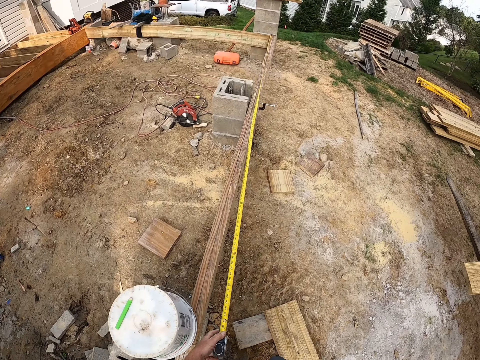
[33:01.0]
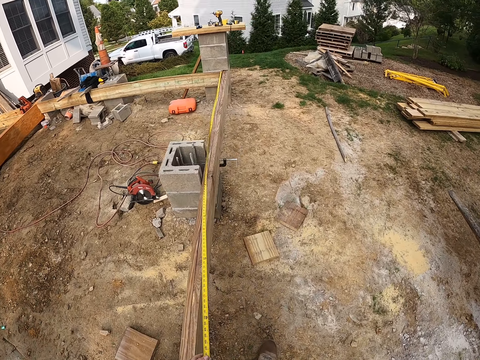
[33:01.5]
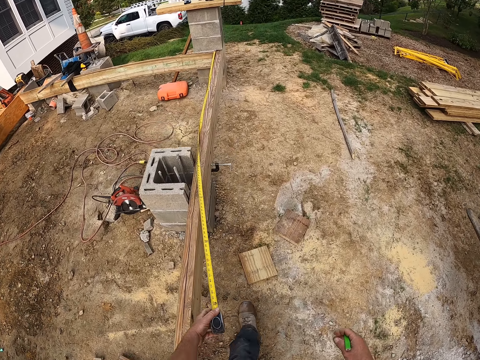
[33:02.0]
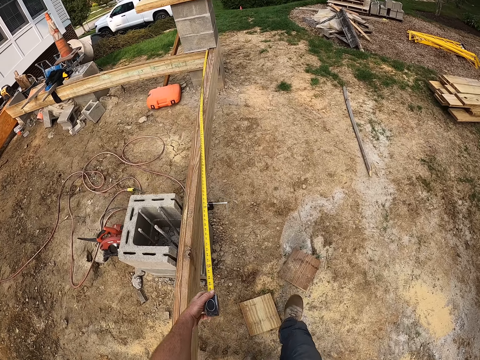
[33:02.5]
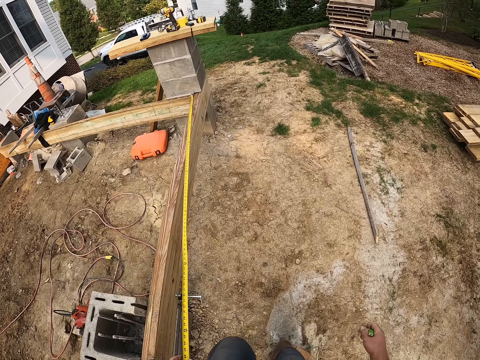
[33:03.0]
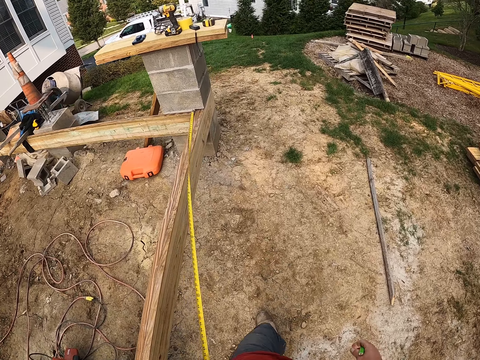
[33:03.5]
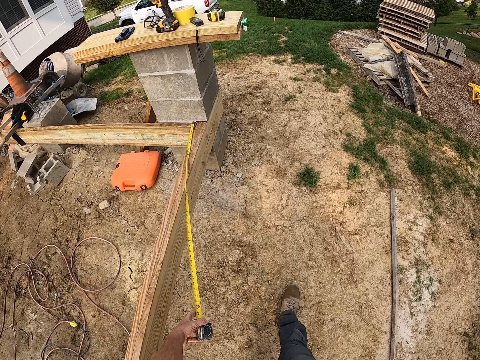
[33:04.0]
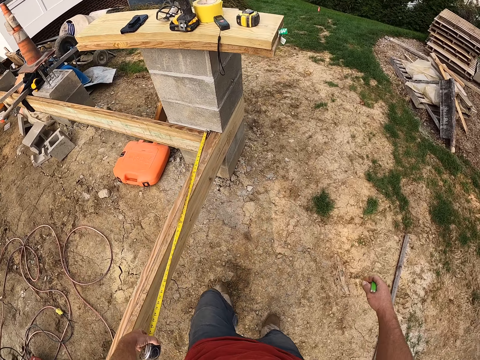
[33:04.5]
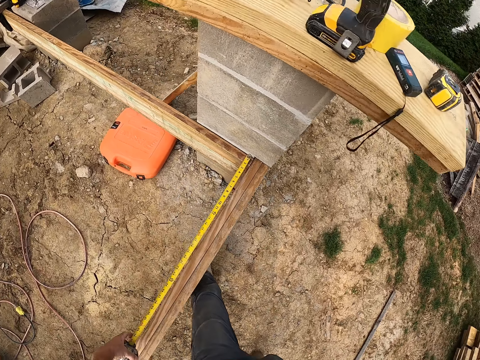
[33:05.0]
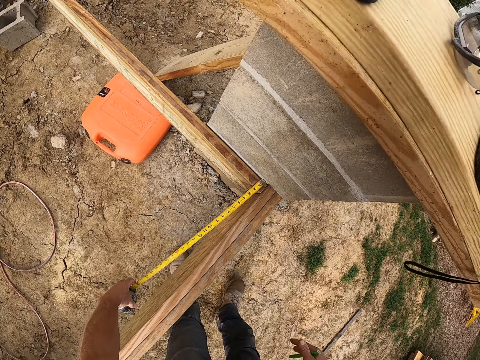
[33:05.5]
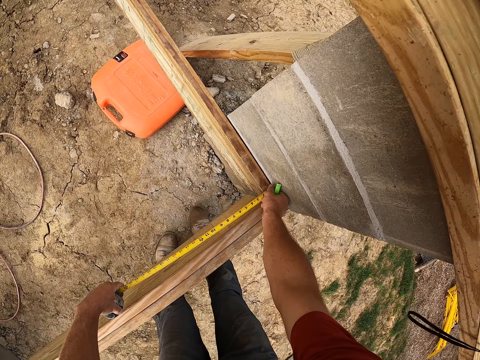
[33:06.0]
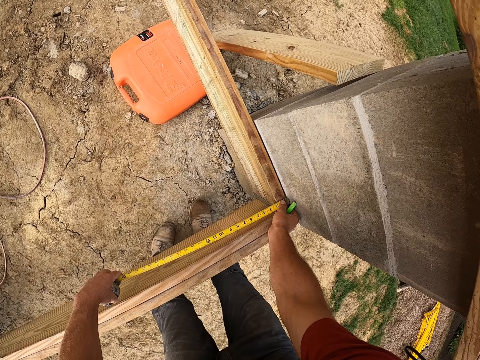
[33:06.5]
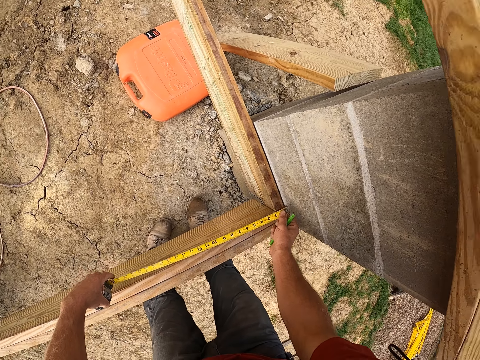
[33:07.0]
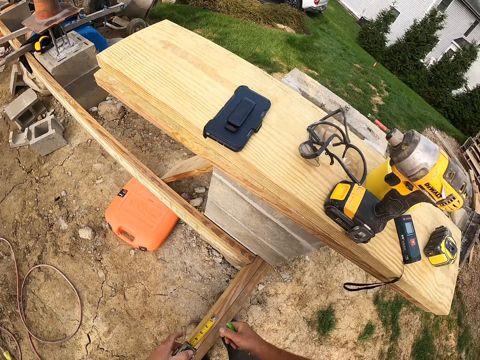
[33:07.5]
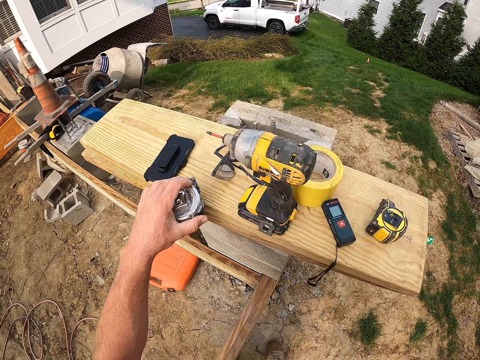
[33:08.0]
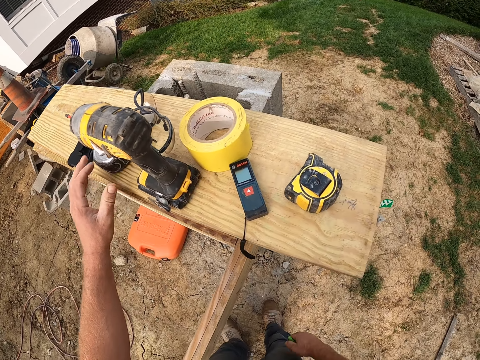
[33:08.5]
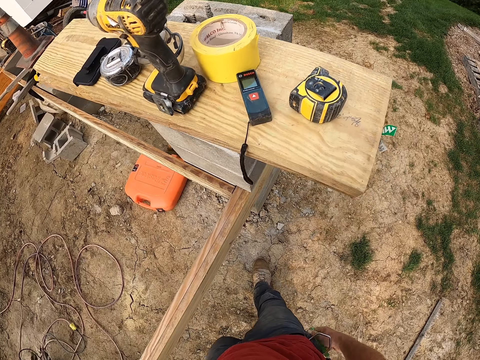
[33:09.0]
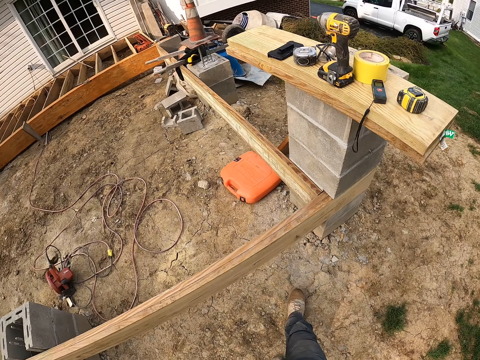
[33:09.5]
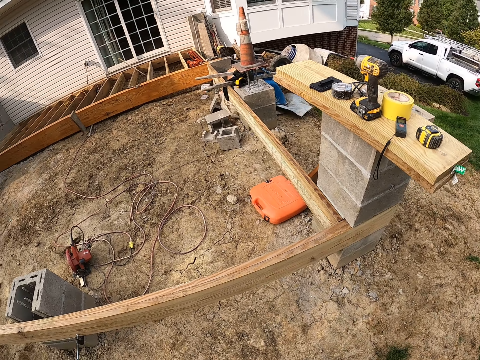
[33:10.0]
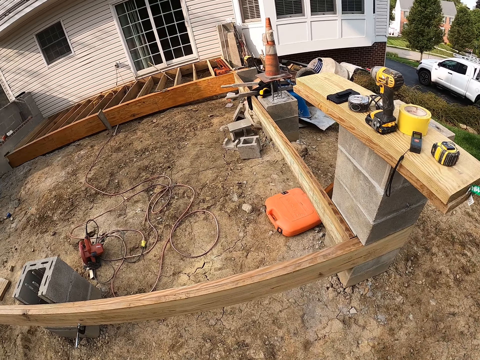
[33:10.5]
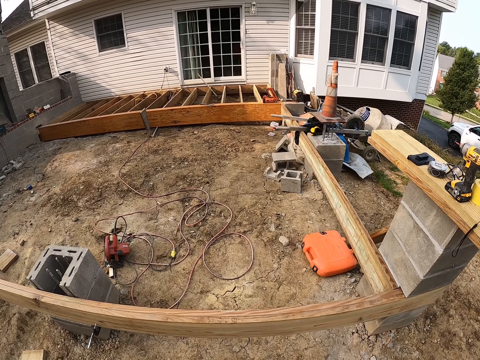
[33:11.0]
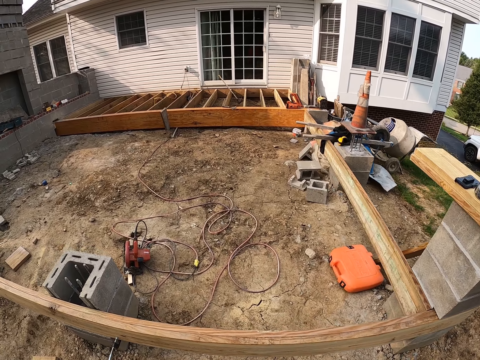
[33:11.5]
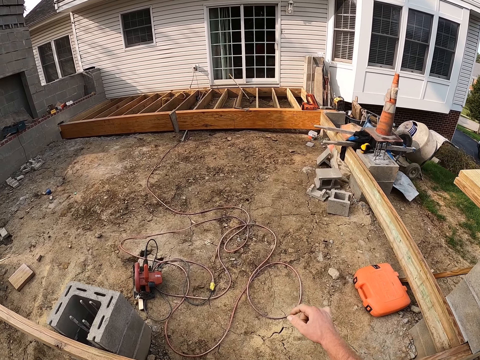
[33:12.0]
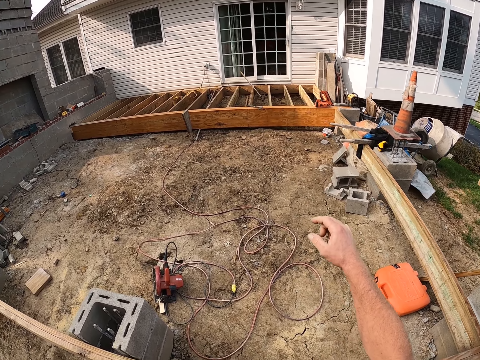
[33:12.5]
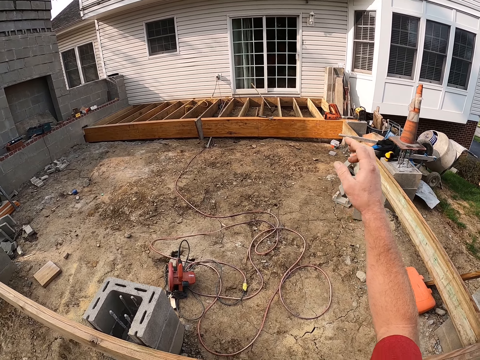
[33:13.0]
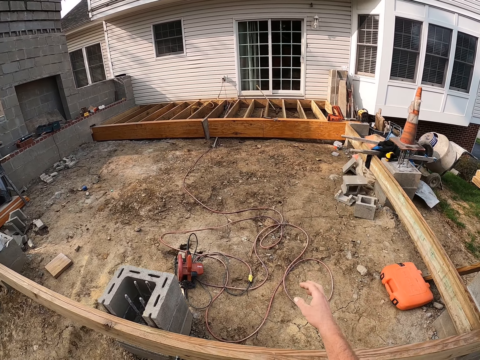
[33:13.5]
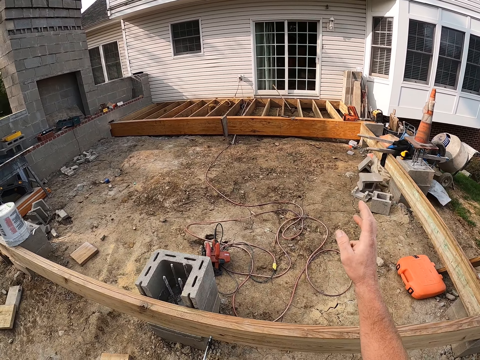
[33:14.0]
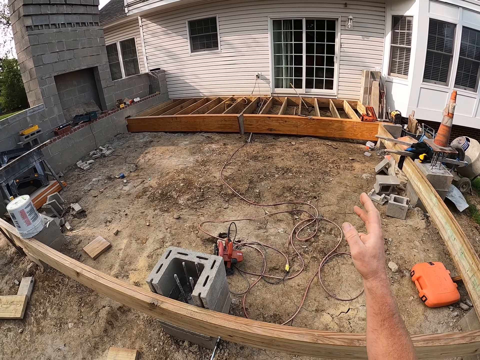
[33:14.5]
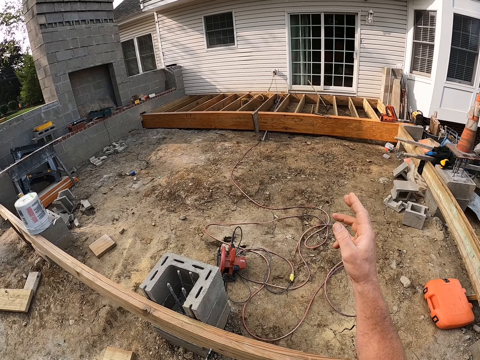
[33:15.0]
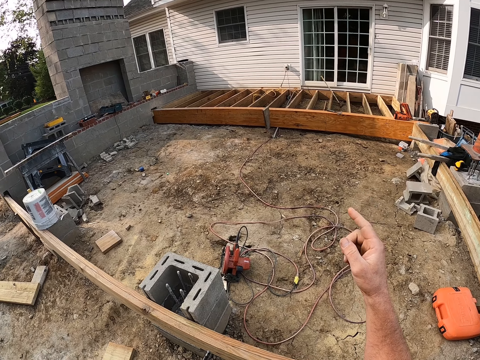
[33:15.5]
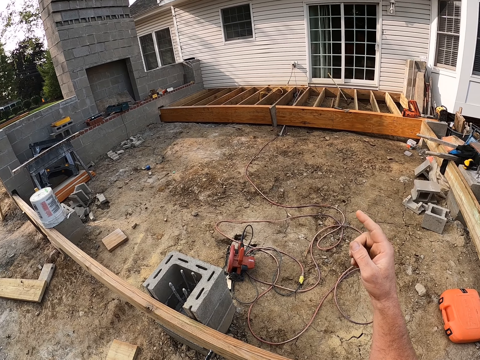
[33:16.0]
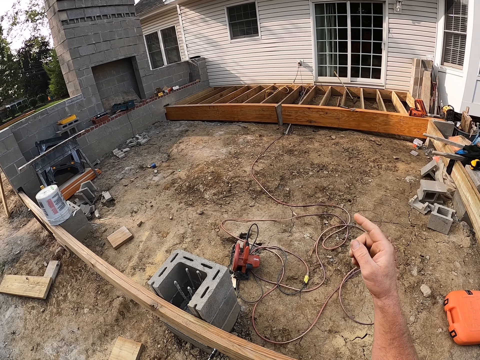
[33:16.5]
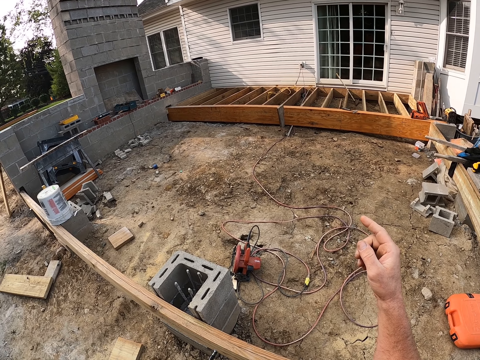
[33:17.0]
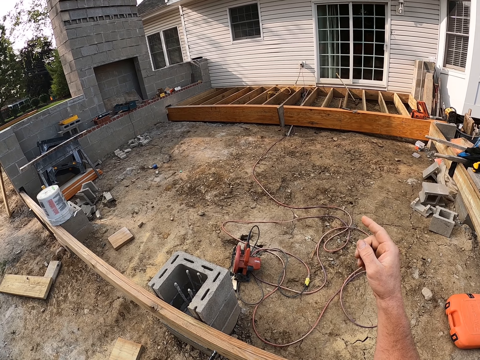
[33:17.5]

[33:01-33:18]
The camera wearer picks up the tape measure. He drops the measuring tape on the wooden plank. He walks around the construction area, lifts his hand, and gestures with his hand.

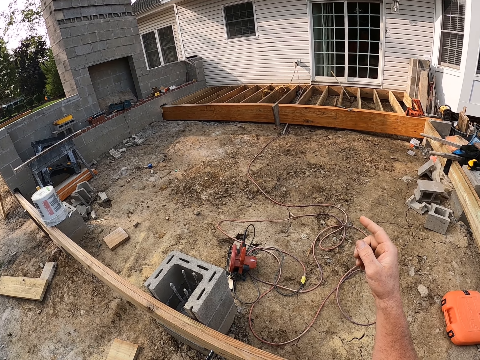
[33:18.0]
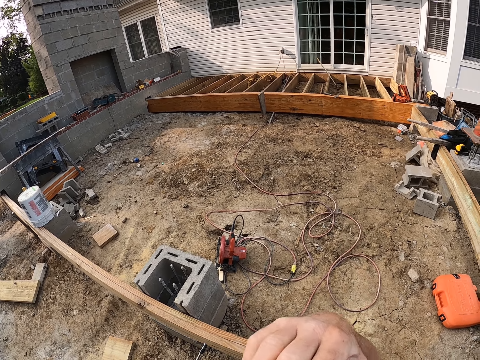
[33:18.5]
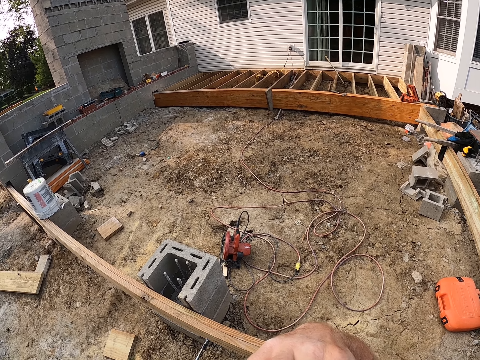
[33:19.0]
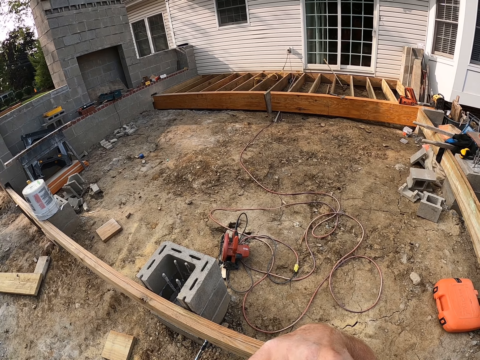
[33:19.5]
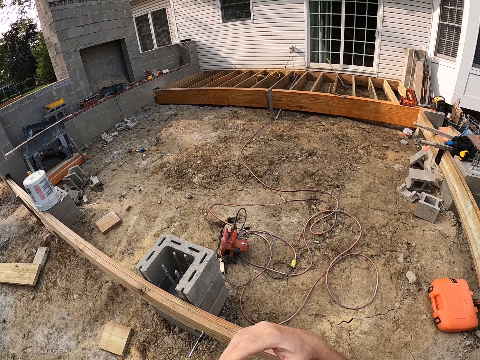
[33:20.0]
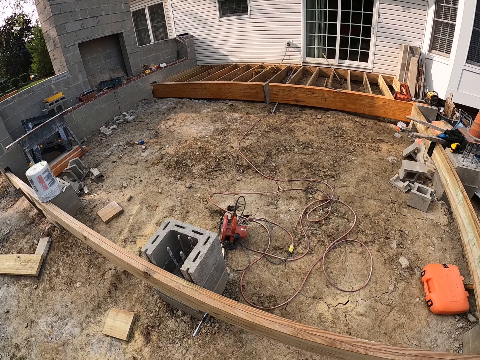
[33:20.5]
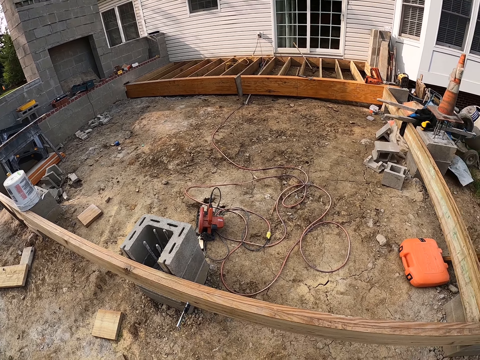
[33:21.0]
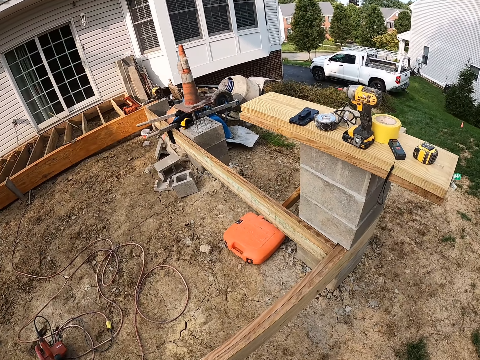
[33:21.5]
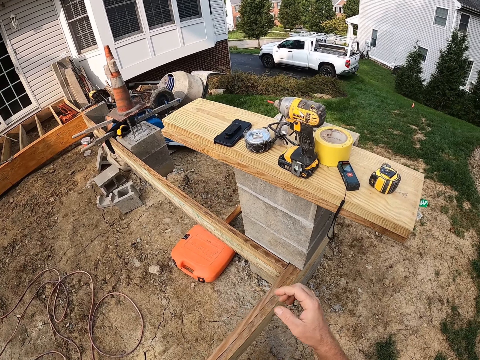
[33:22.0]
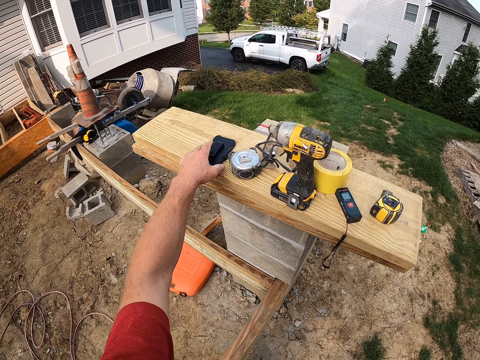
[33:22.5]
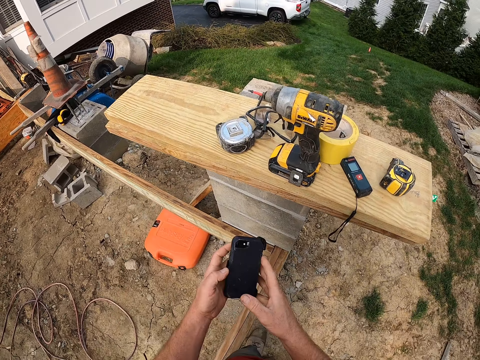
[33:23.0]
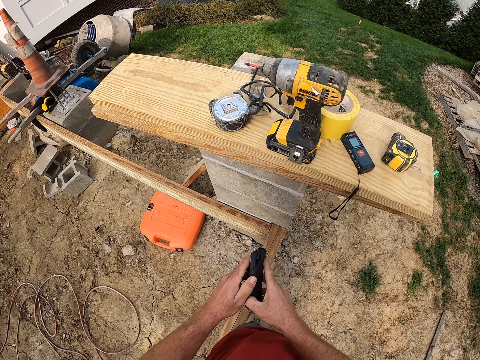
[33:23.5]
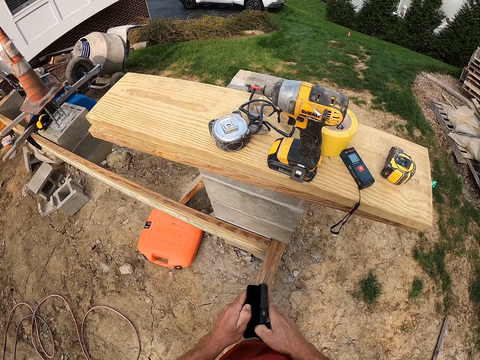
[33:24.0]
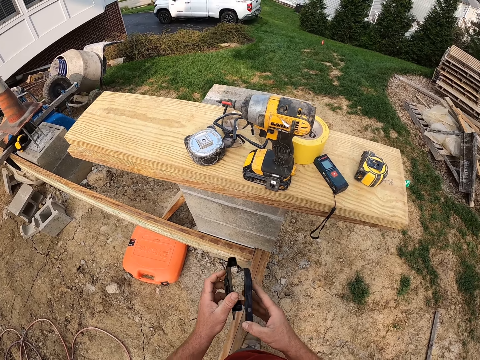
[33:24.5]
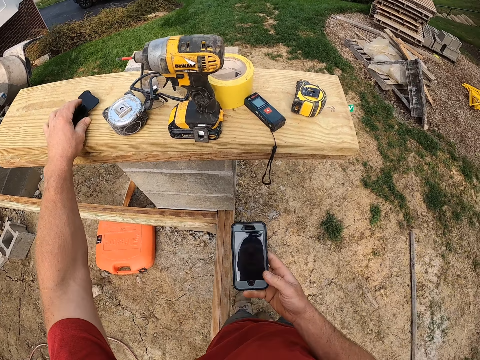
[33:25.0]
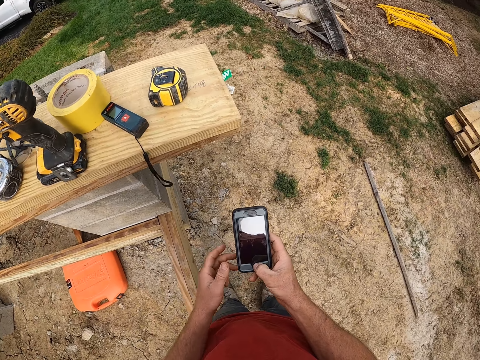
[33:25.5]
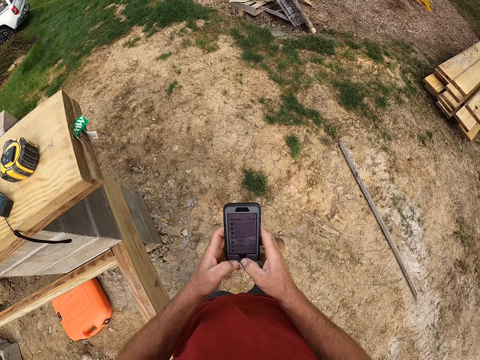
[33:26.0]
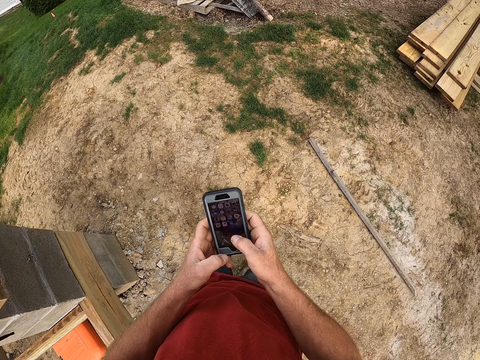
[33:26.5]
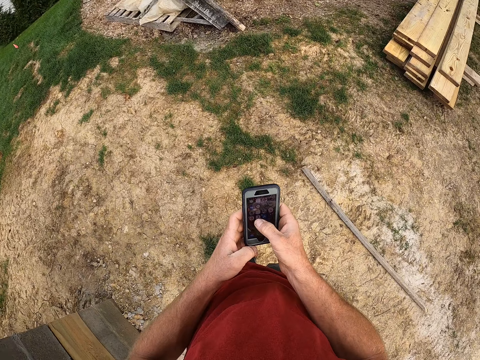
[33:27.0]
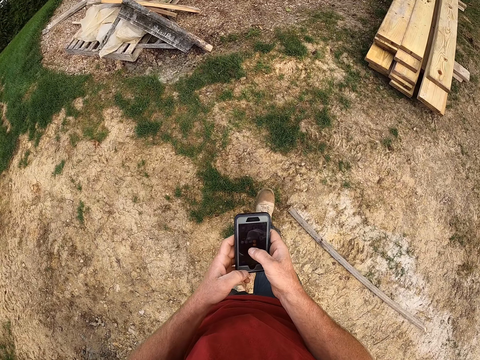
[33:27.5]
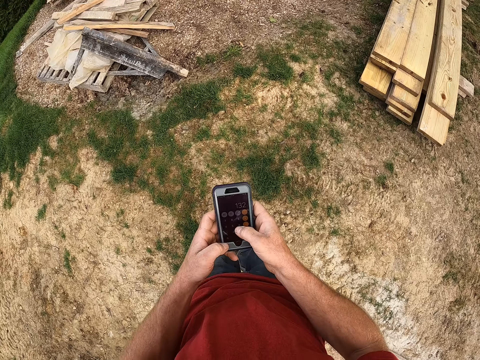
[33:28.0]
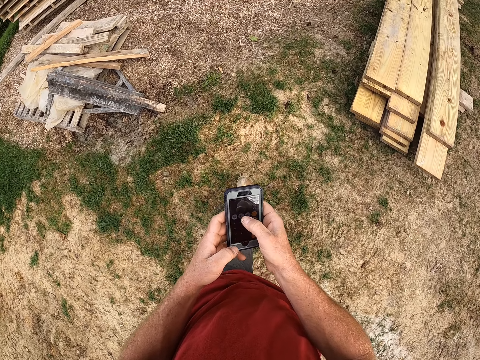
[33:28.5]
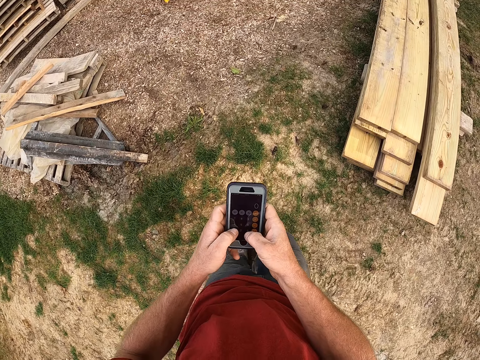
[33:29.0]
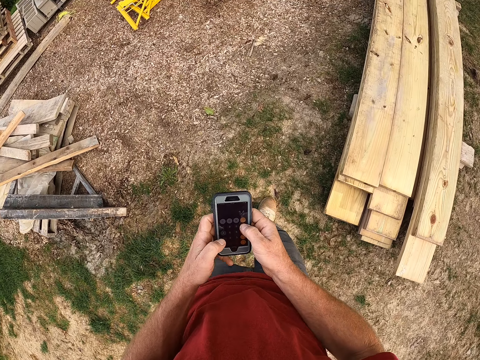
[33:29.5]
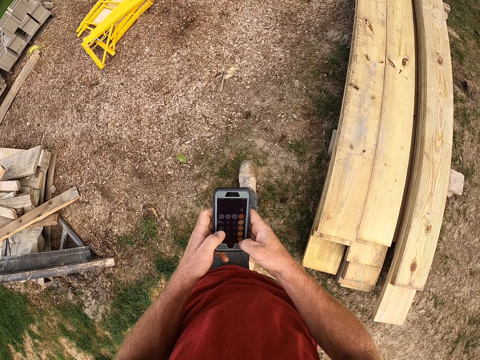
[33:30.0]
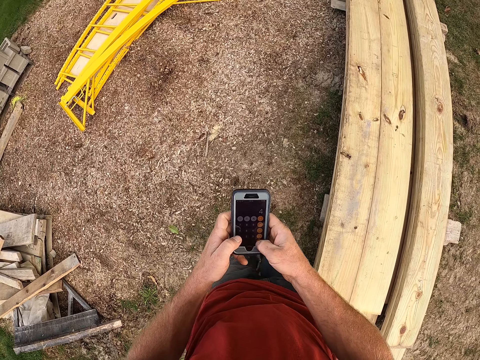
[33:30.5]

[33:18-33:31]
The camera wearer touches his face. He picks up the phone from the wooden plank, removes the case from the phone, and drops the case on the wooden plank. He operates the phone and walks towards the store.
